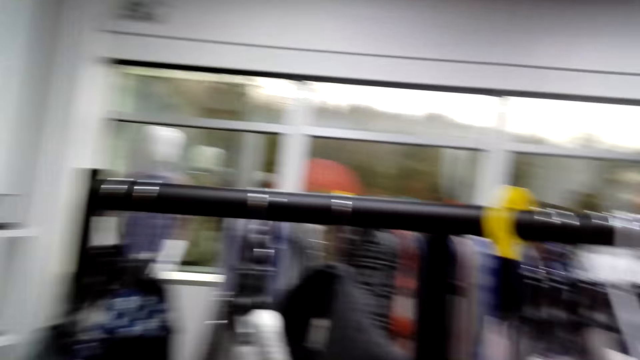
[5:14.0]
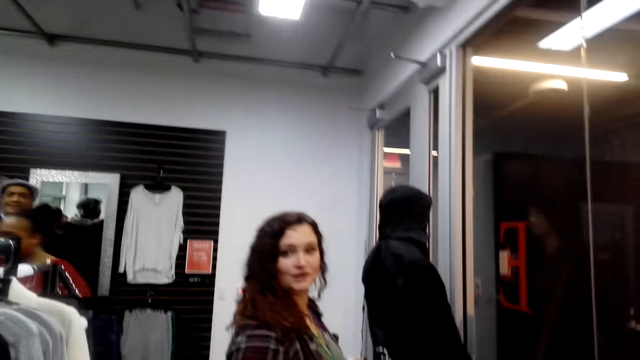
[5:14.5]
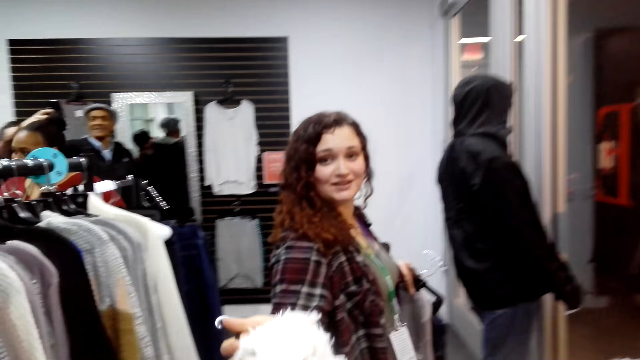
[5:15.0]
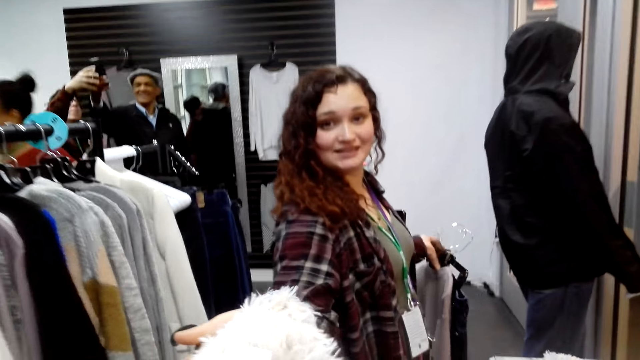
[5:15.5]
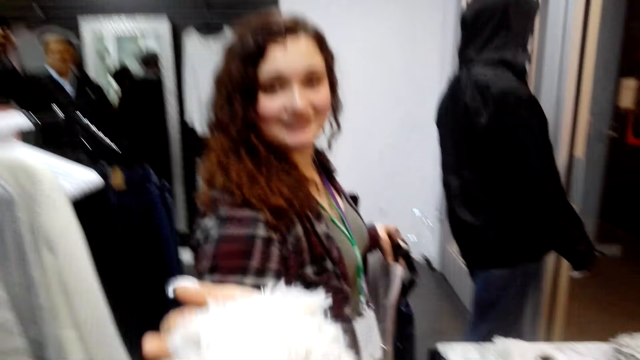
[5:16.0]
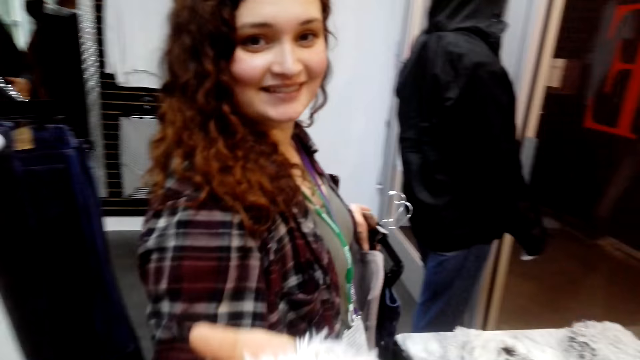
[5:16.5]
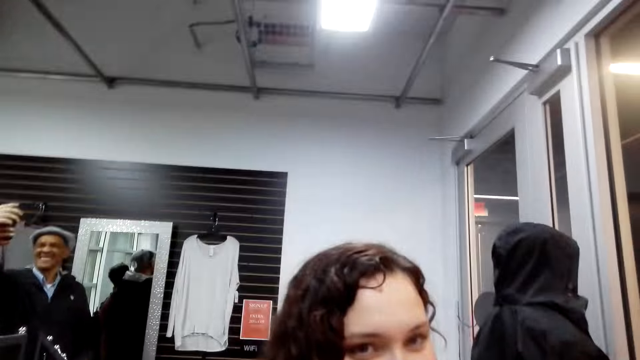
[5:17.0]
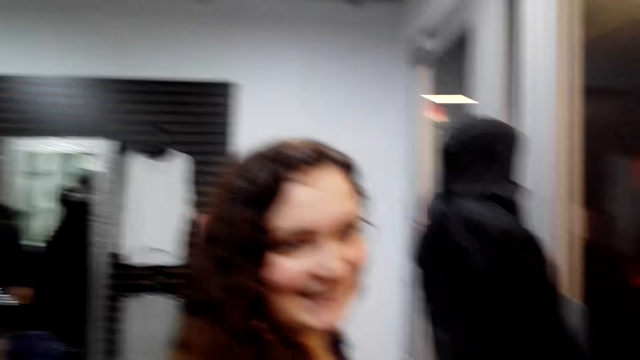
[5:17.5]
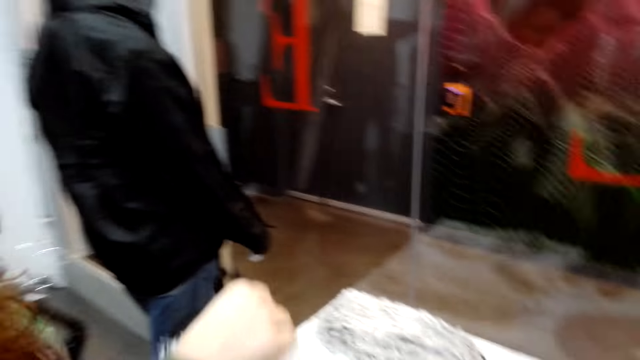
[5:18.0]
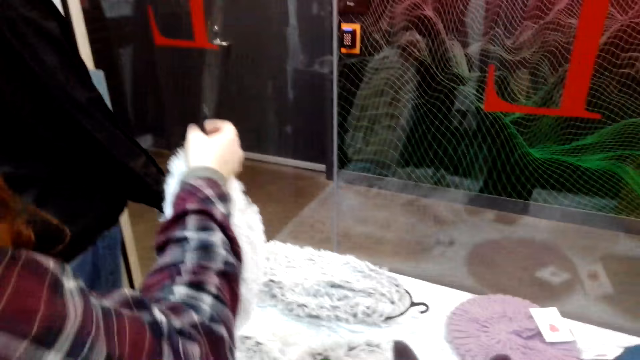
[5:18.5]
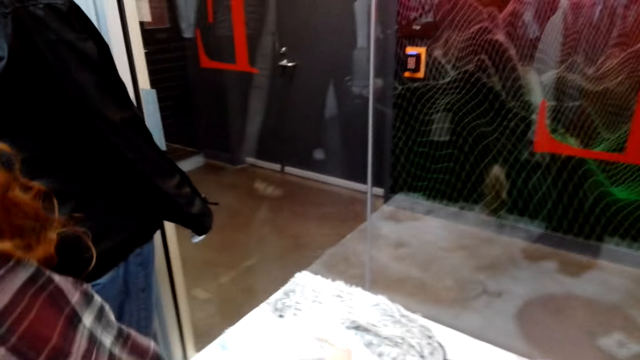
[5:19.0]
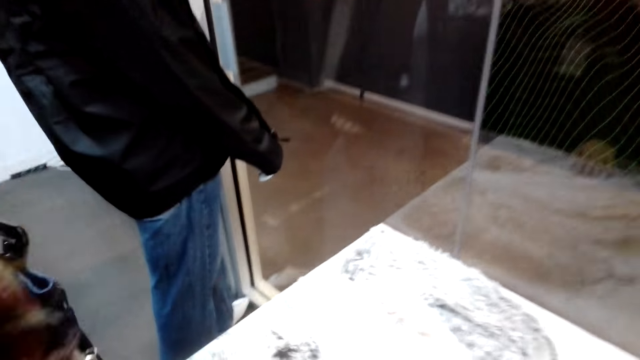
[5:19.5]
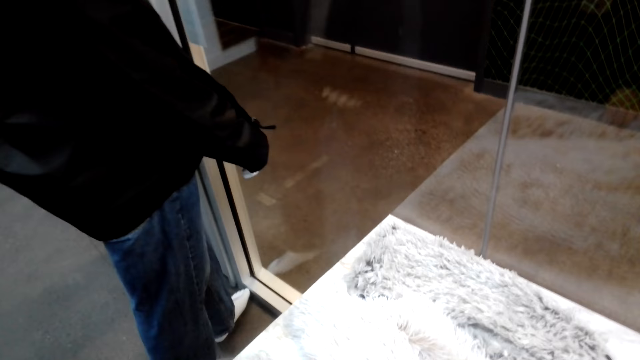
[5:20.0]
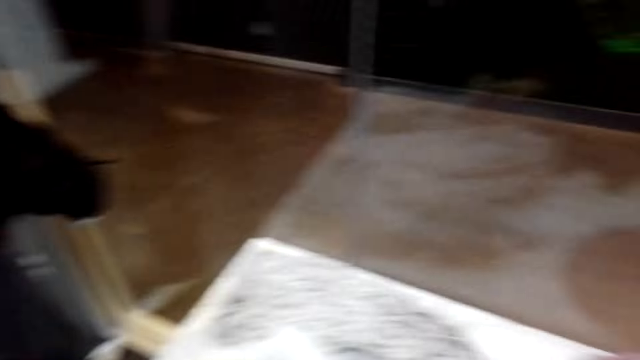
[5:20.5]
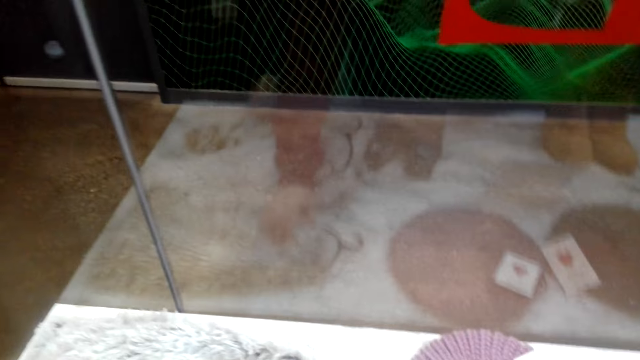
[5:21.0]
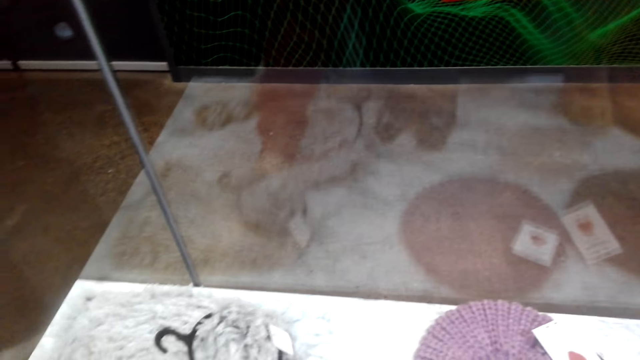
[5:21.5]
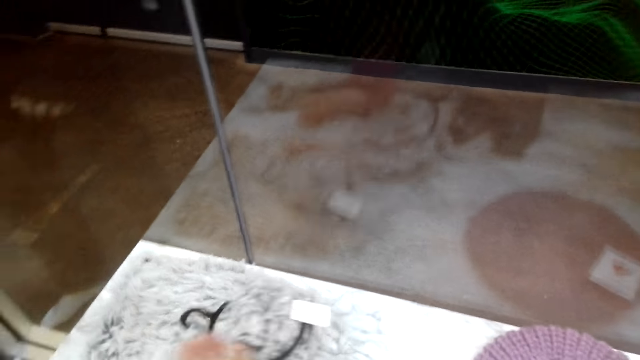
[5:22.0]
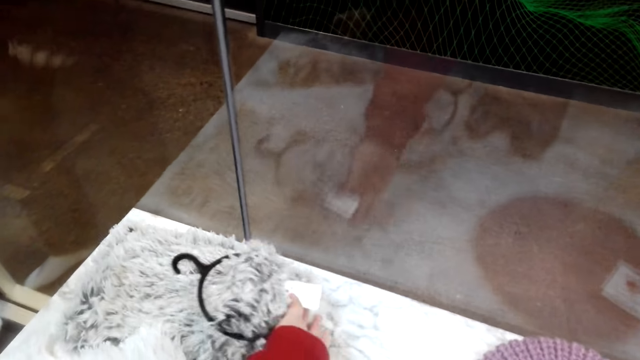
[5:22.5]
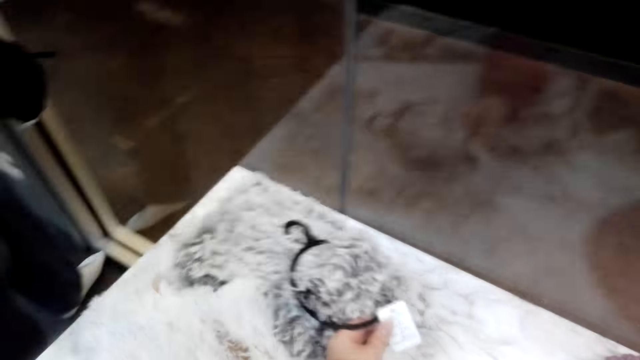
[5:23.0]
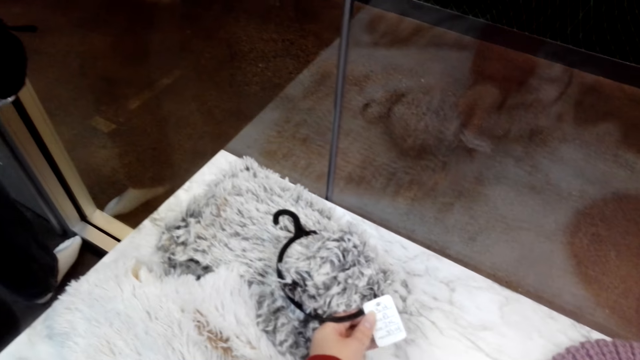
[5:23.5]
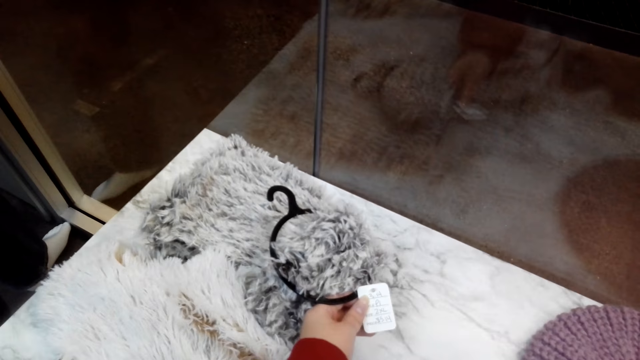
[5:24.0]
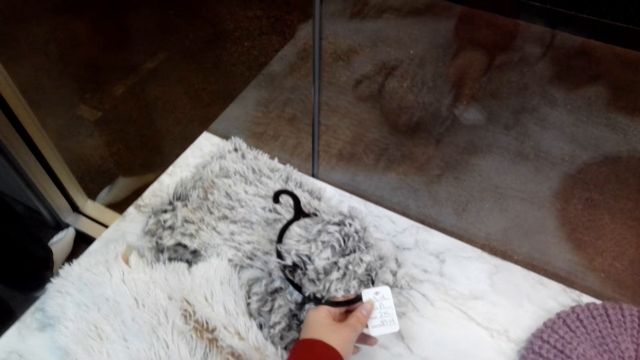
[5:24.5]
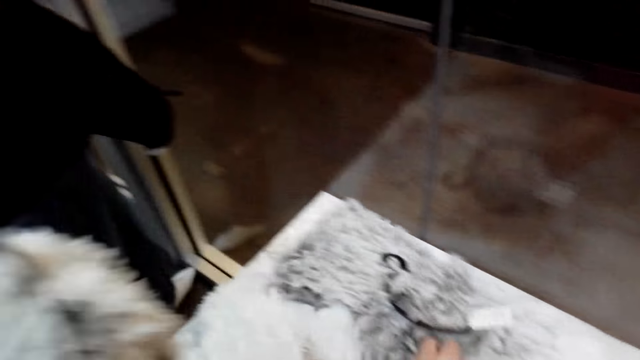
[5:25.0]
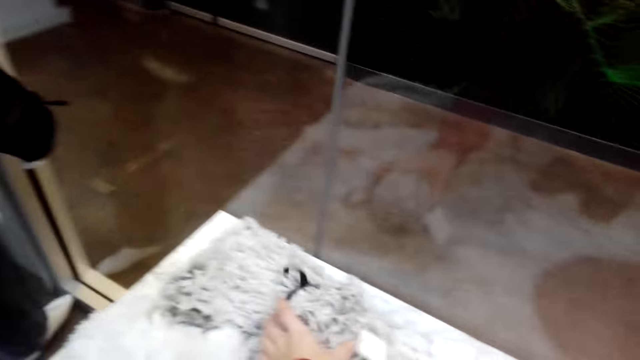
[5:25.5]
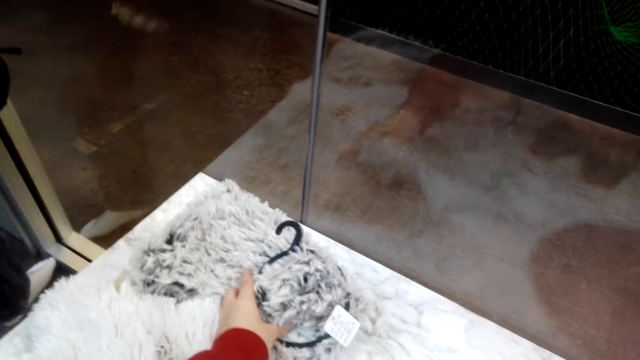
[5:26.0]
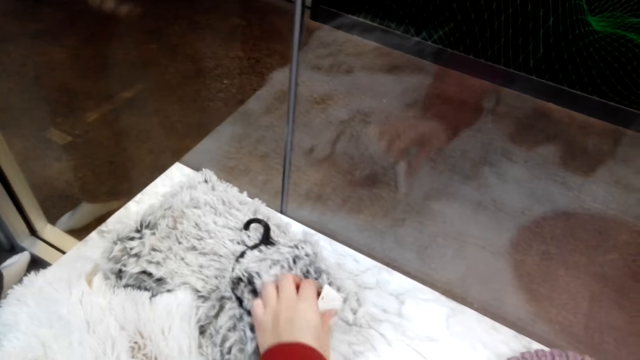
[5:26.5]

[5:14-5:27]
The camera wearer gives a woman the cloth. They touch the clothes.

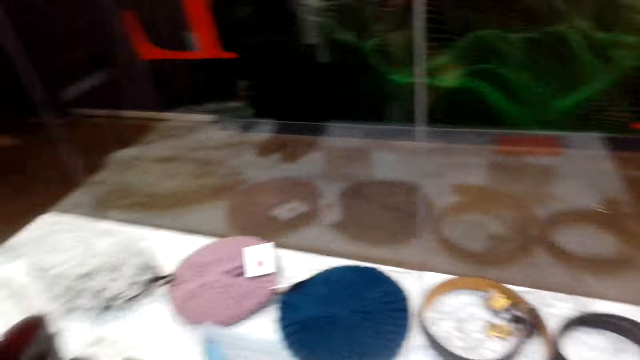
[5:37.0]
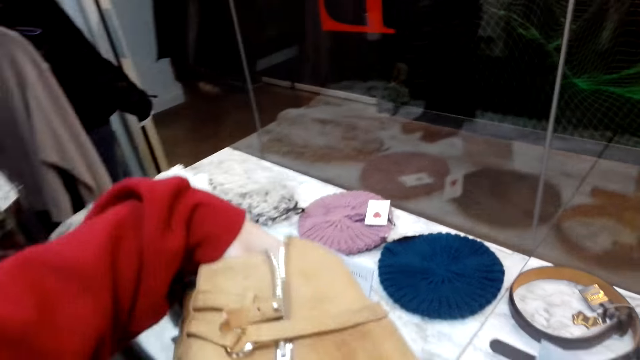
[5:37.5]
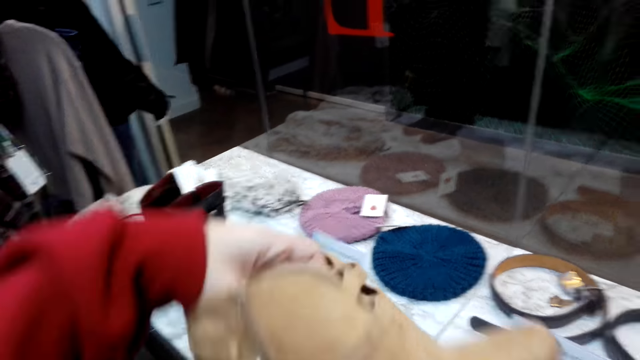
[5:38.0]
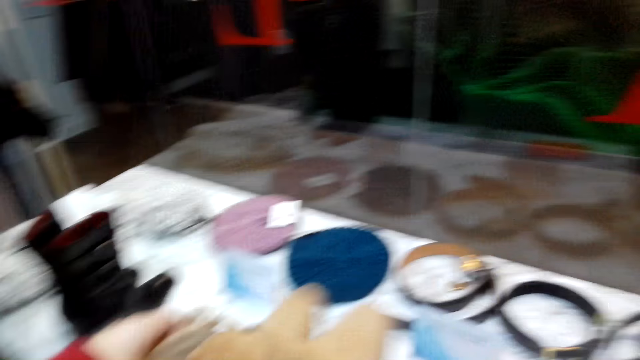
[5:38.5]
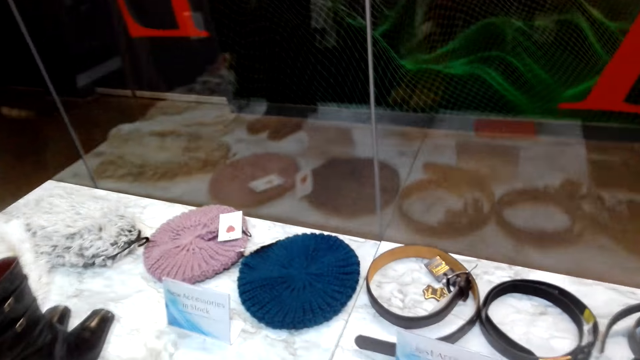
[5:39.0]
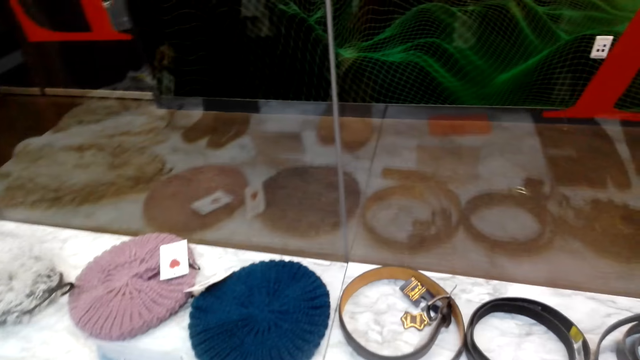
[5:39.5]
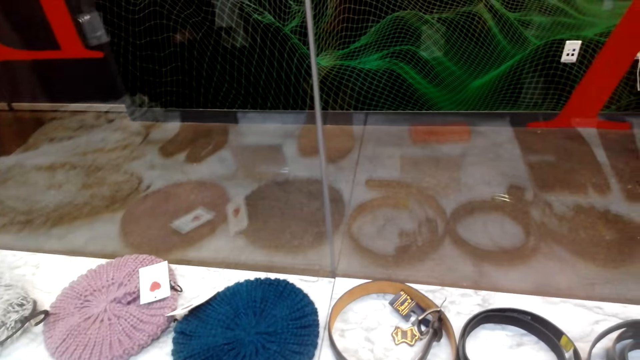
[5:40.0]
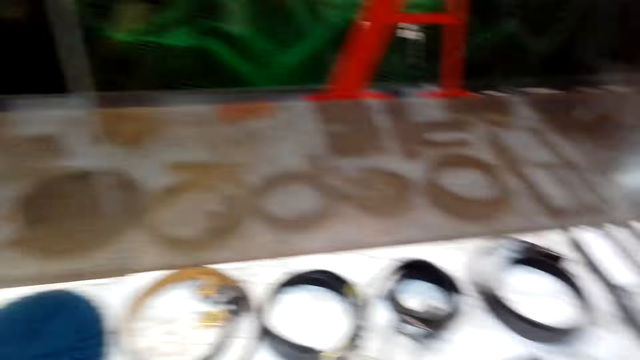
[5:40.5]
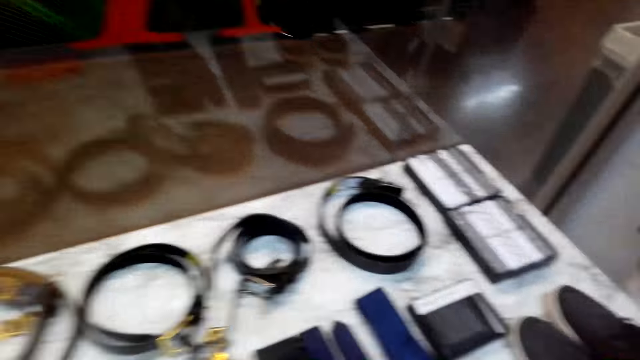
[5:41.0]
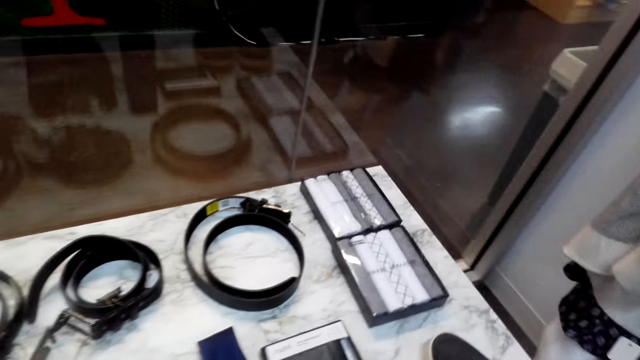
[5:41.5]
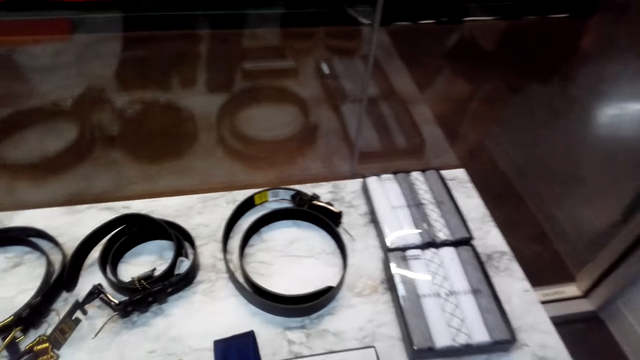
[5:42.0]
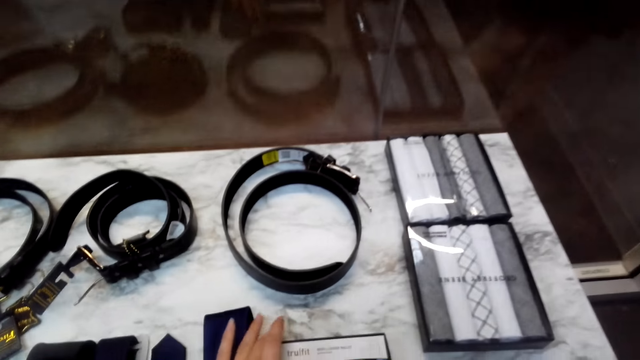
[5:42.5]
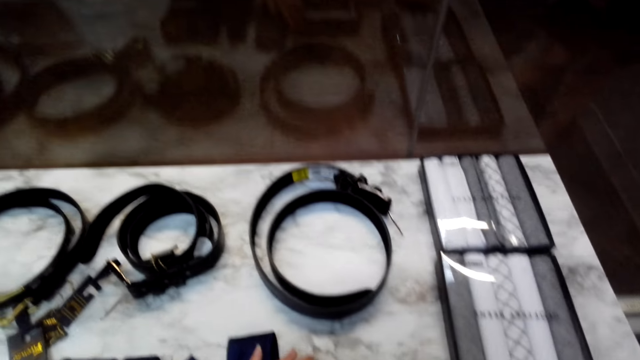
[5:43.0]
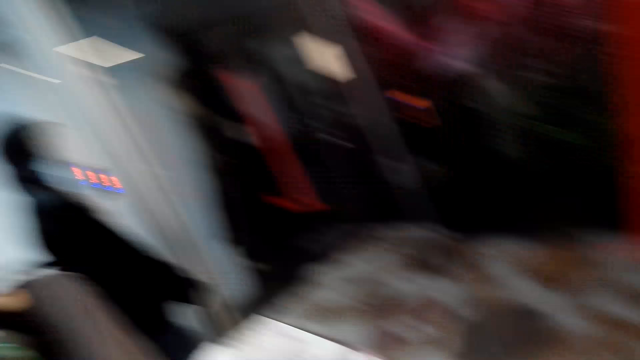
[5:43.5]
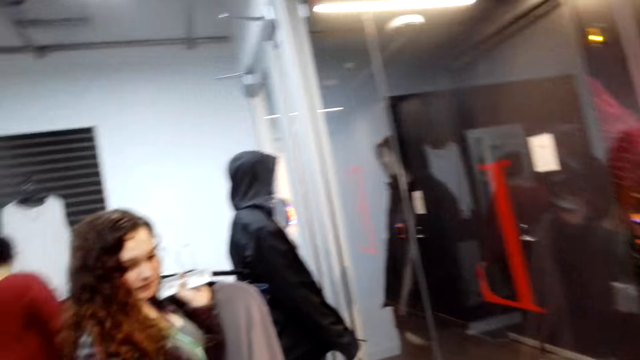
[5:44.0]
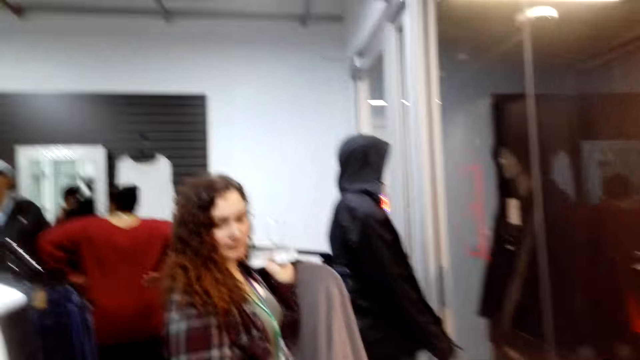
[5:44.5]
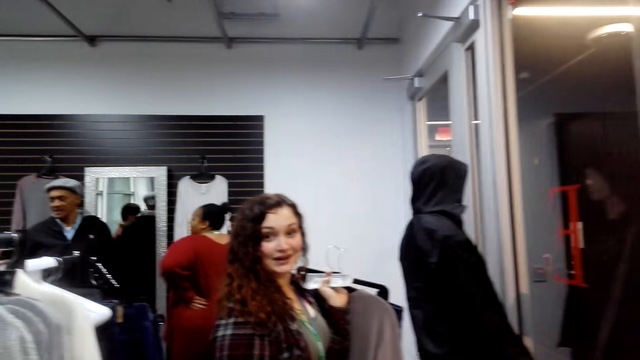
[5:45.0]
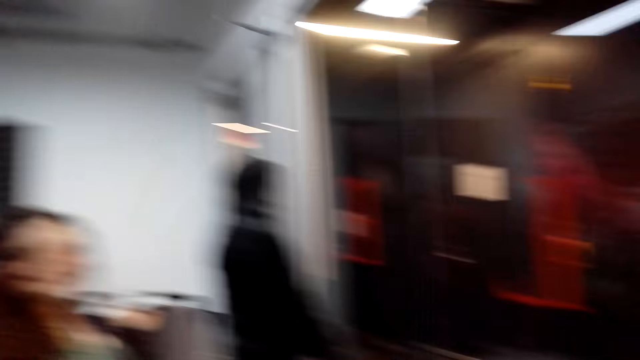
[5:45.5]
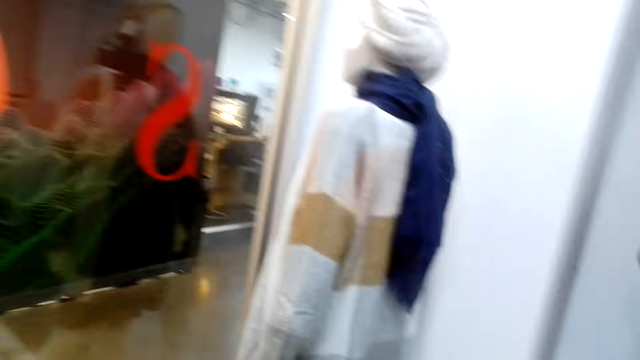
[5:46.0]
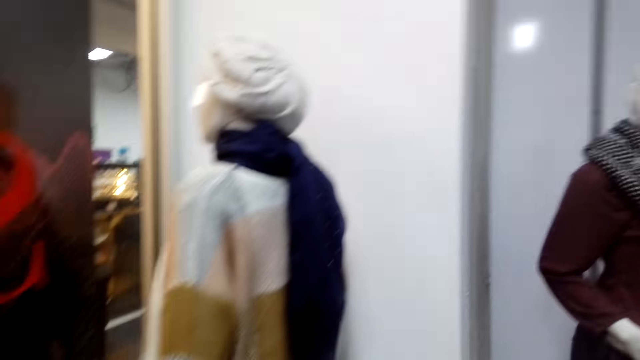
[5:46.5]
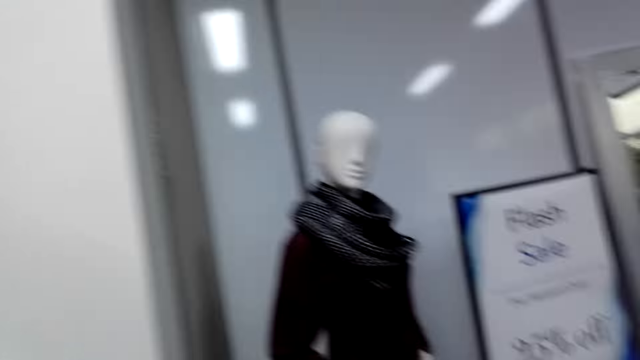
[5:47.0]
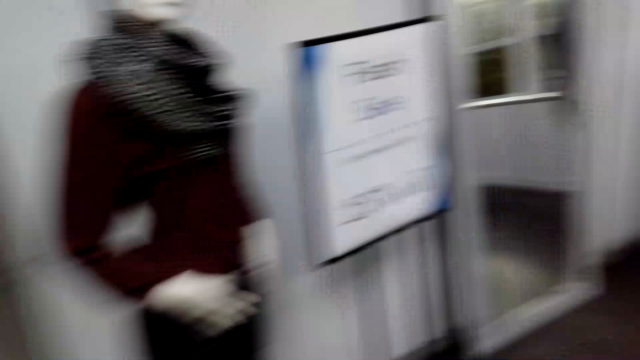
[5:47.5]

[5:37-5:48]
The camera wearer picks up shoes. They touch a box.
